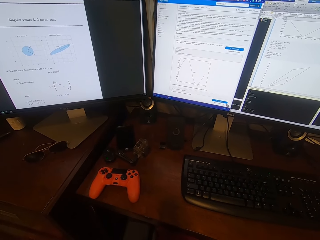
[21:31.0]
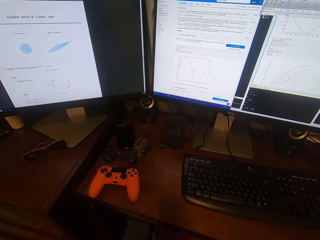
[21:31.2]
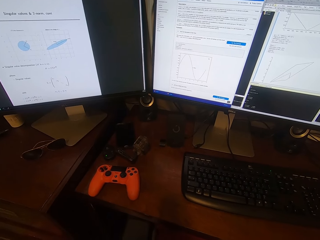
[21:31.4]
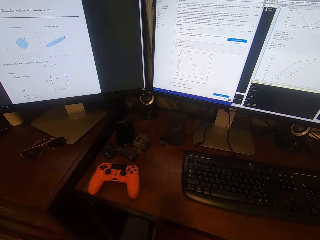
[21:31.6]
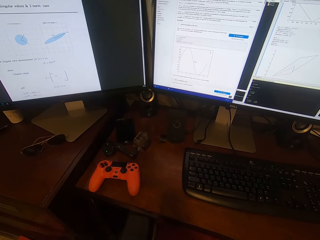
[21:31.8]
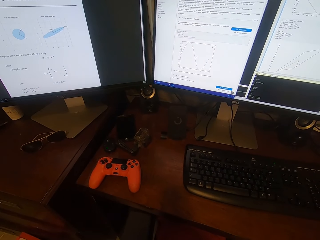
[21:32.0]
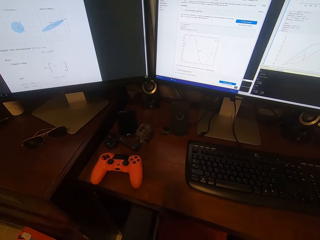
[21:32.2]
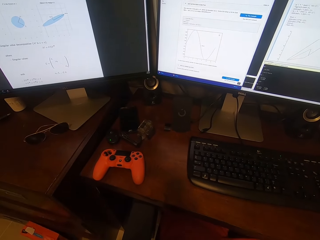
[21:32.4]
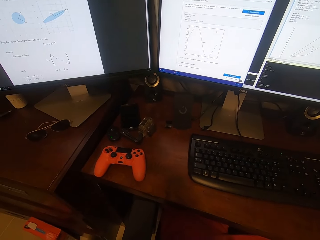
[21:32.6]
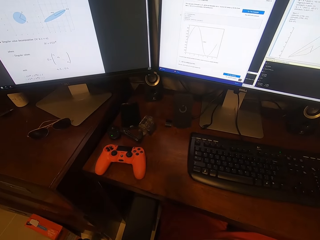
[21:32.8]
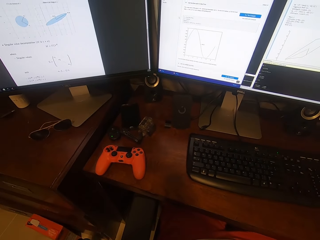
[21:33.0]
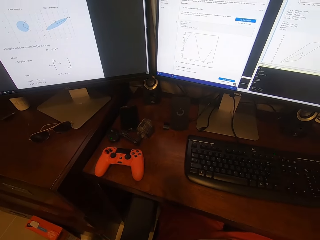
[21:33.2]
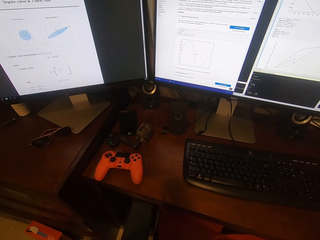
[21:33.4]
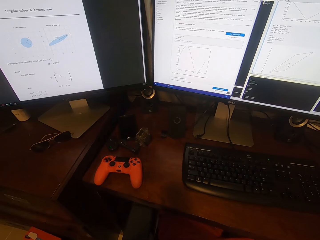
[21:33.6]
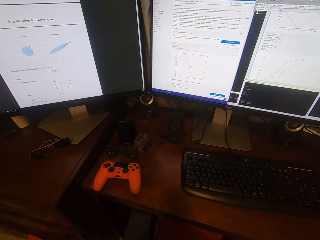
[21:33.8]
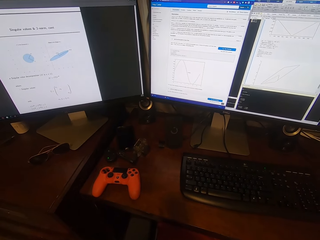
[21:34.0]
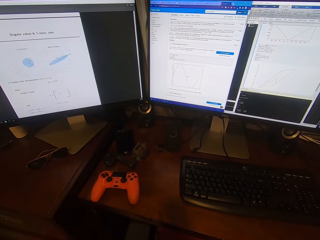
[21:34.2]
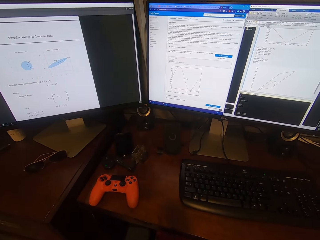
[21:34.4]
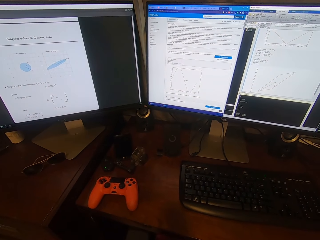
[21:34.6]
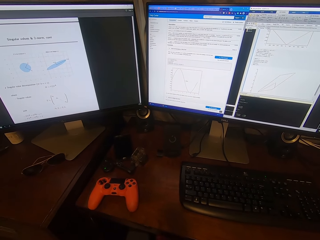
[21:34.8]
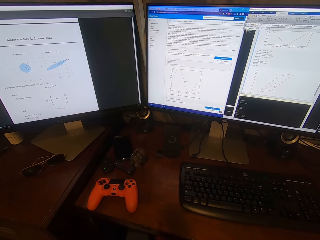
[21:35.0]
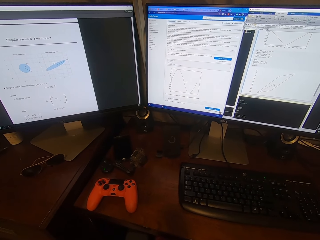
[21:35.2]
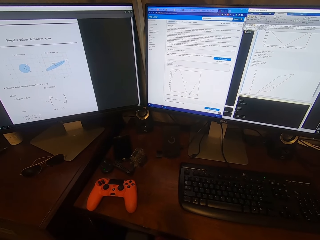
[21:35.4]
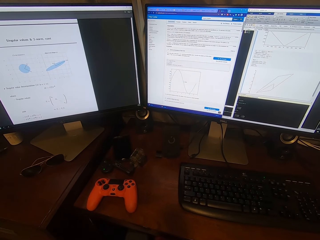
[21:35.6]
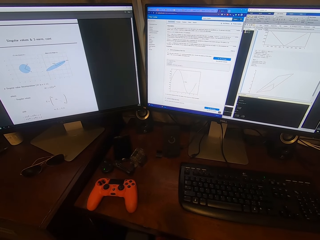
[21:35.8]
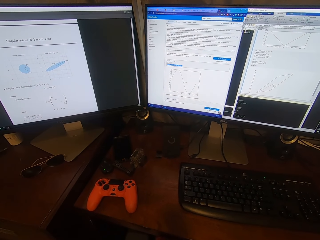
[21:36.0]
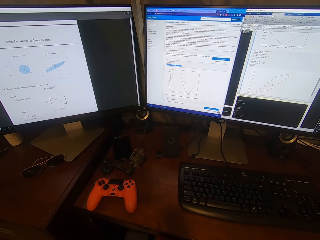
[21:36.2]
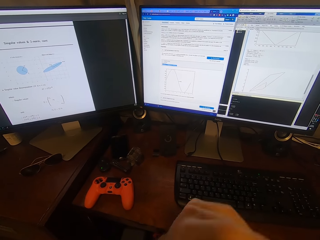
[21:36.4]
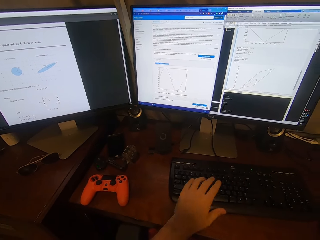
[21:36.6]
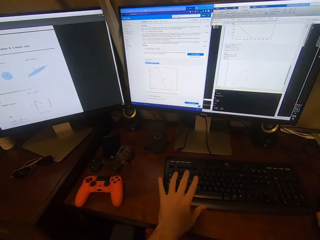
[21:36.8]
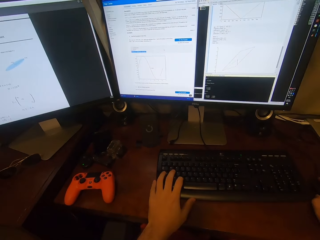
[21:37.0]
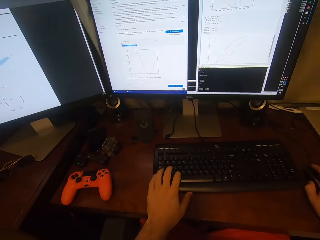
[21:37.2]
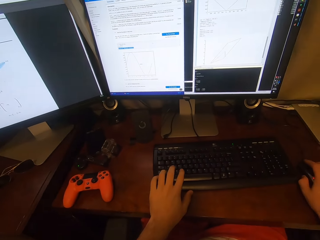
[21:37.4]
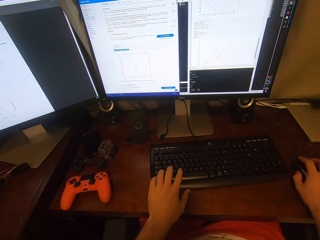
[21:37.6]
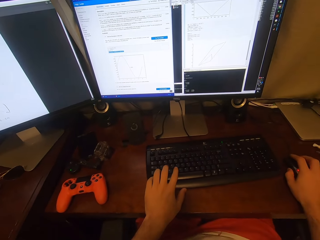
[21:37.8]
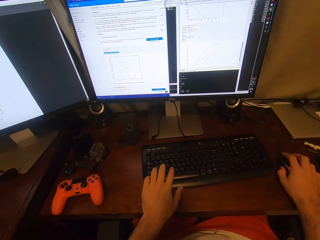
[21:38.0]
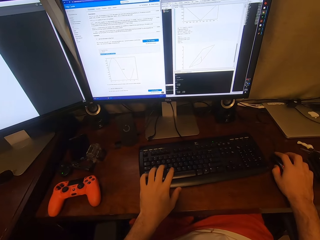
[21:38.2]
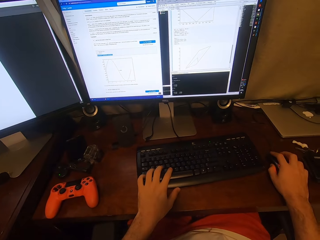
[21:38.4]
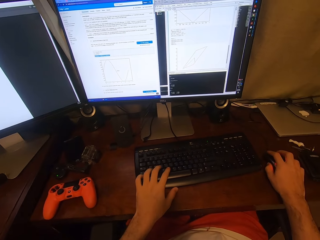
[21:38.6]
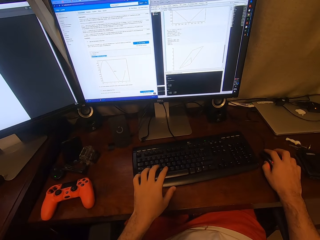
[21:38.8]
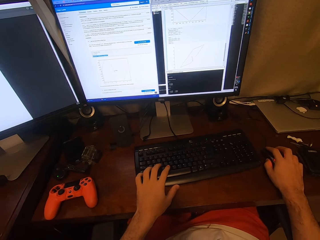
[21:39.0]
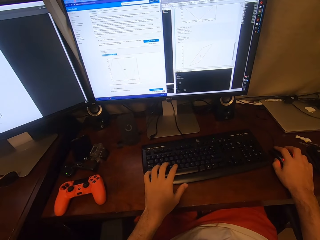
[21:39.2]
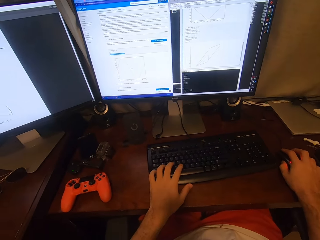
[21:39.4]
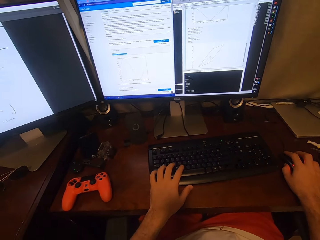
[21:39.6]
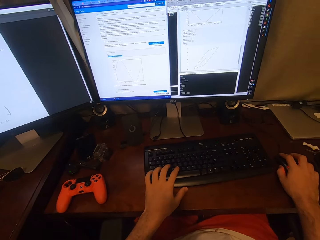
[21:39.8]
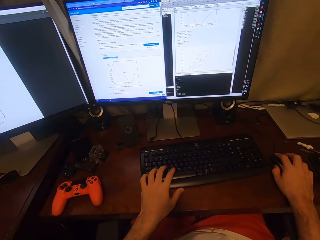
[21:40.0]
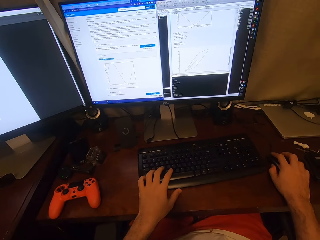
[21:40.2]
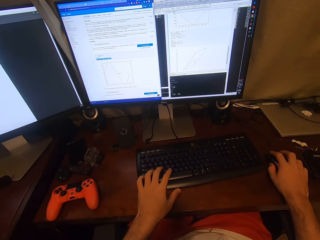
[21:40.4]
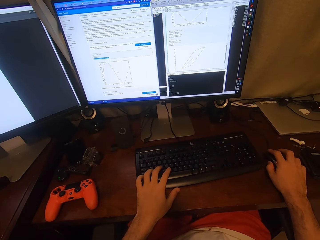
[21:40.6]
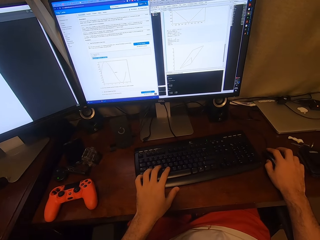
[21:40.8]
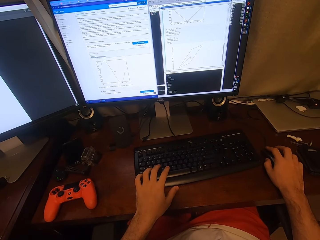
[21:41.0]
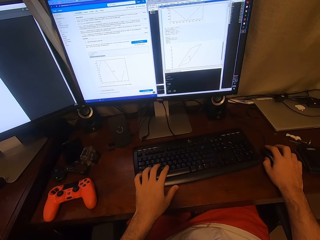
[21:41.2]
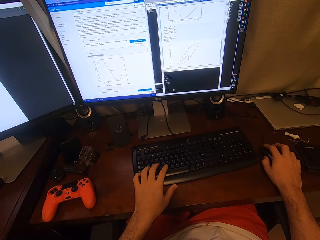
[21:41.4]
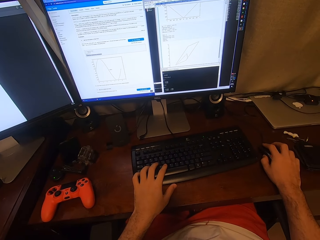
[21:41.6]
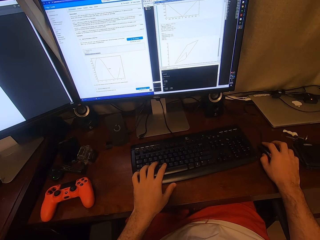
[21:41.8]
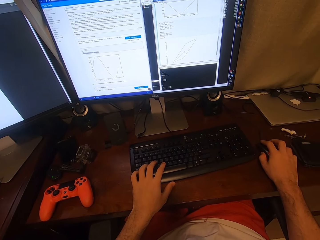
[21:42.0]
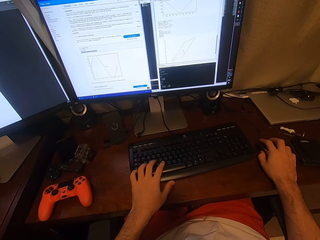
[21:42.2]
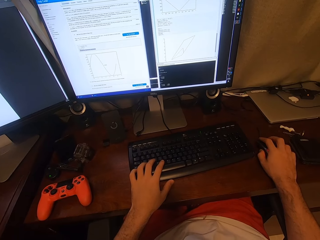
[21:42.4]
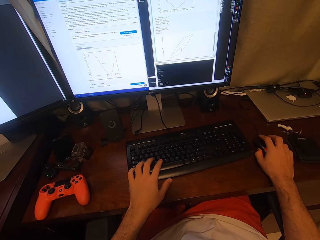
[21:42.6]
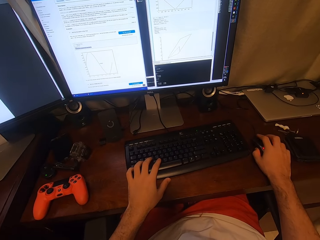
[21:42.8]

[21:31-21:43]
The camera wearer operates the computer. They click on the mouse. They click on the mouse again.

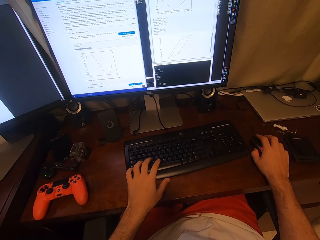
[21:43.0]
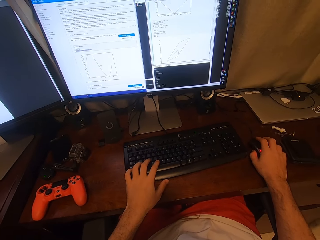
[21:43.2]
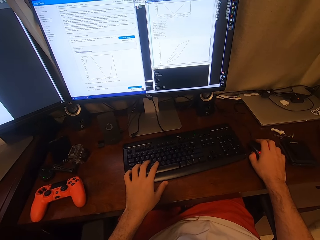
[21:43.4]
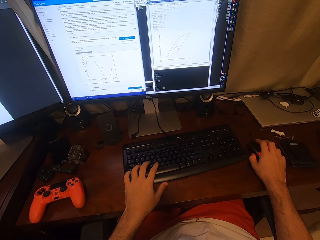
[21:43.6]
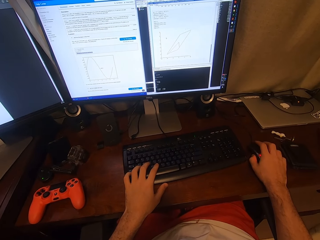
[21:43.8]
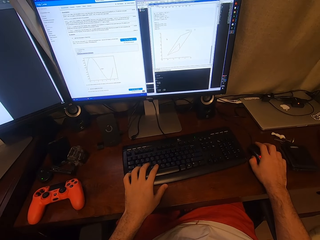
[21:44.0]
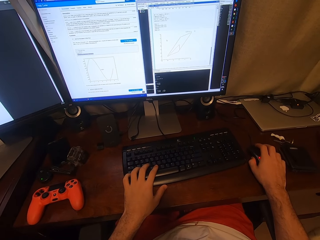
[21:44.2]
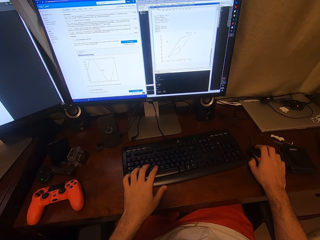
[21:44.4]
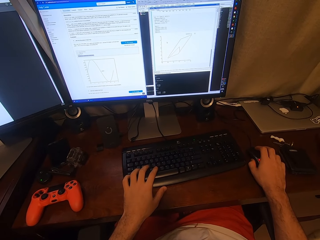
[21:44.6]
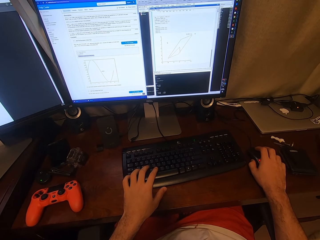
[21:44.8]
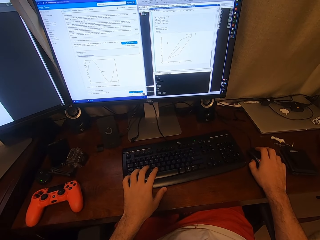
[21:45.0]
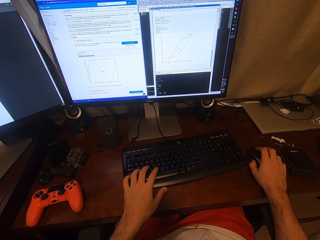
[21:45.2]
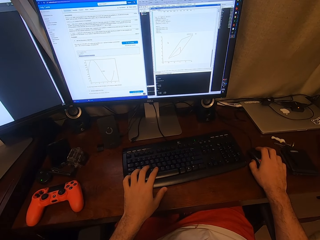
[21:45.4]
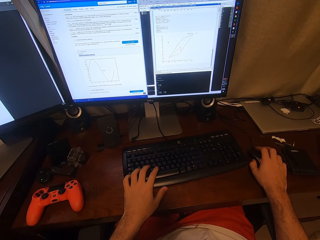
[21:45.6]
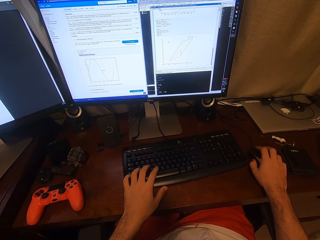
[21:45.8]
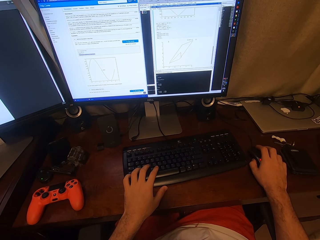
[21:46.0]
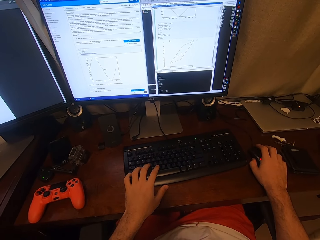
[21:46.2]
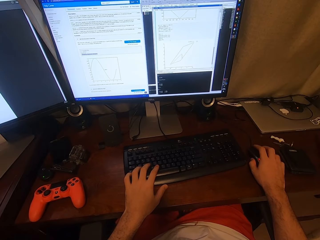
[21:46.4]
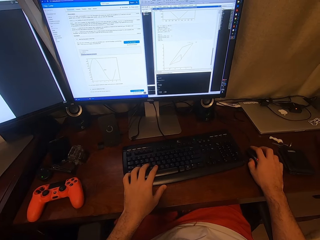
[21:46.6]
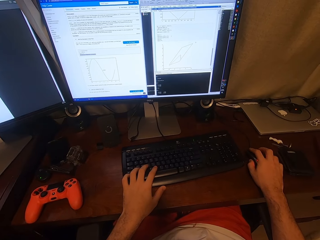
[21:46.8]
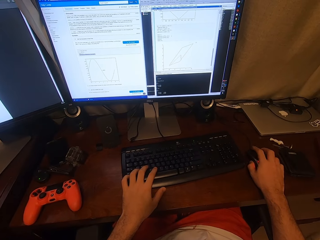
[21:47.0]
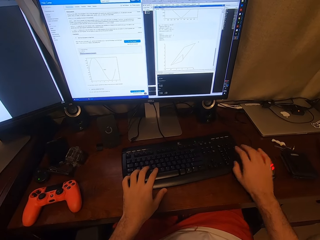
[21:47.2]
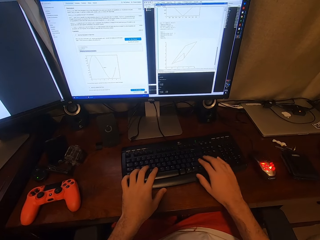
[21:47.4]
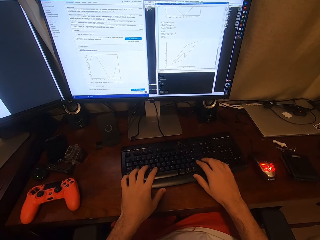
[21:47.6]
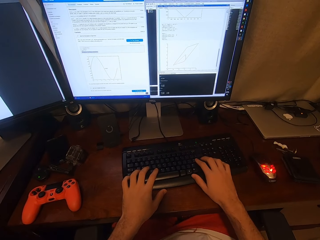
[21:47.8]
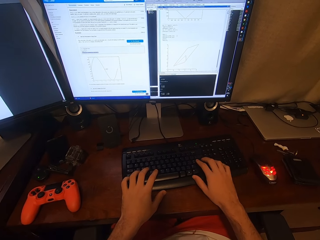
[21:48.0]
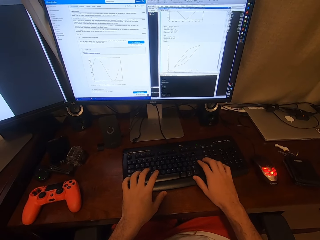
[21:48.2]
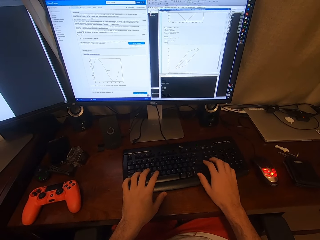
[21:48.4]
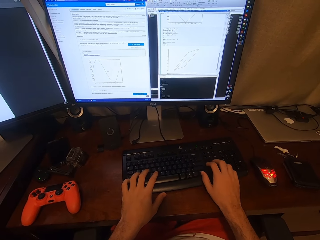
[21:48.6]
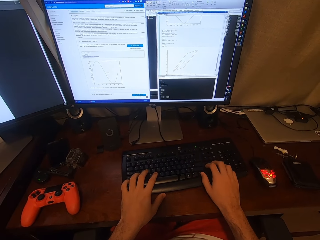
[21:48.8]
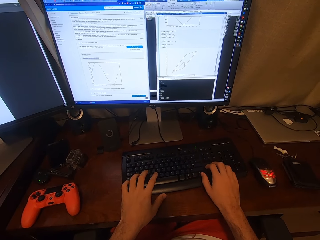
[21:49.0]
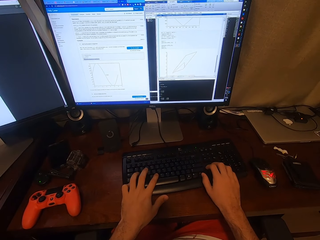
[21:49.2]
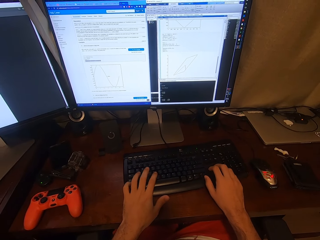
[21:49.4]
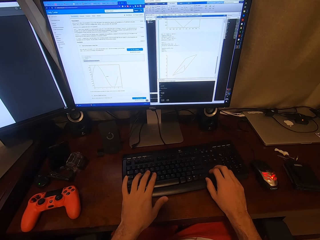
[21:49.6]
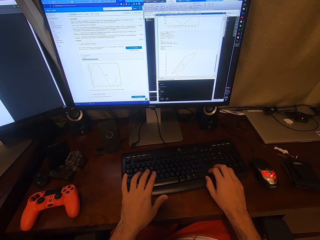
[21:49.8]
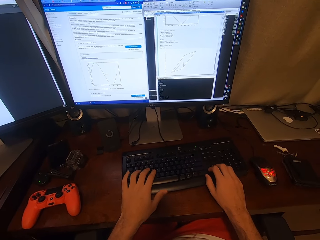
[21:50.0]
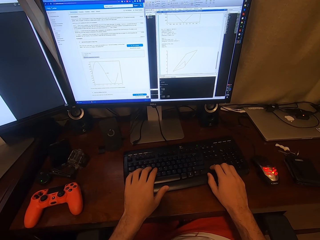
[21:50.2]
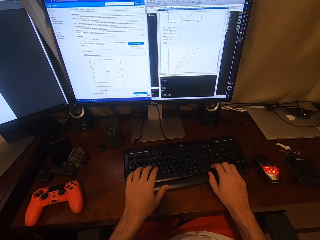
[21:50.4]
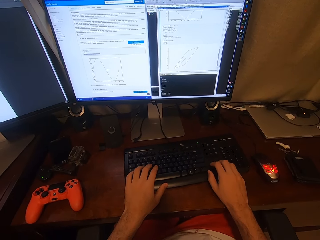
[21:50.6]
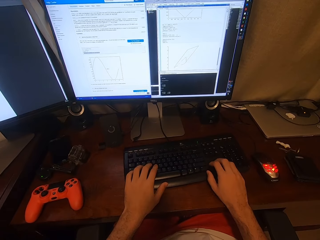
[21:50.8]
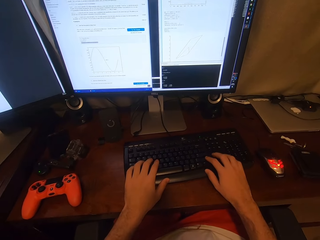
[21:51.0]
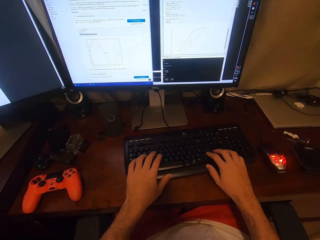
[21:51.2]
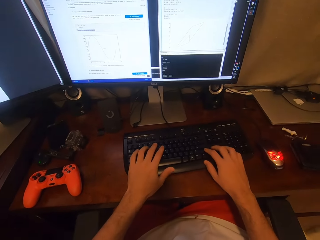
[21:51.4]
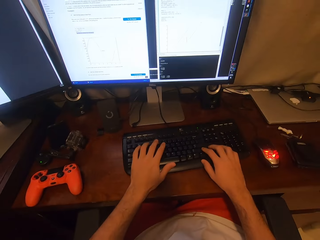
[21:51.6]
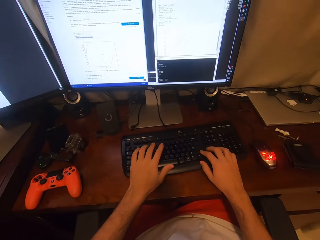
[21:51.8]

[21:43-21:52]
The camera wearer types on the keyboard.
